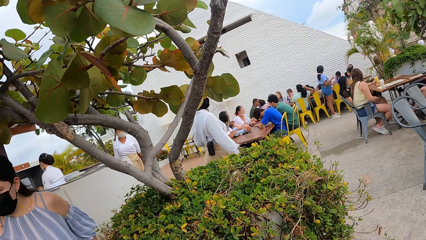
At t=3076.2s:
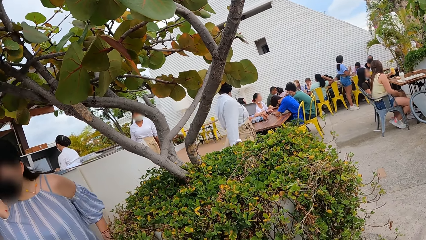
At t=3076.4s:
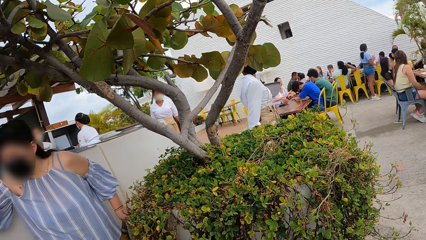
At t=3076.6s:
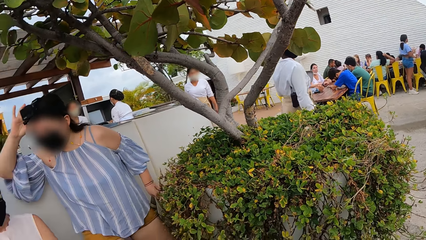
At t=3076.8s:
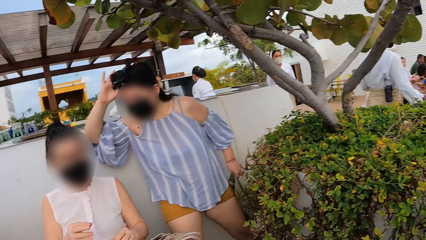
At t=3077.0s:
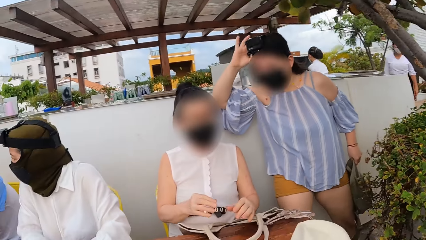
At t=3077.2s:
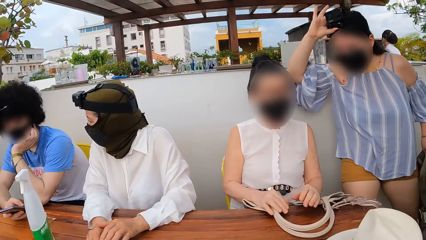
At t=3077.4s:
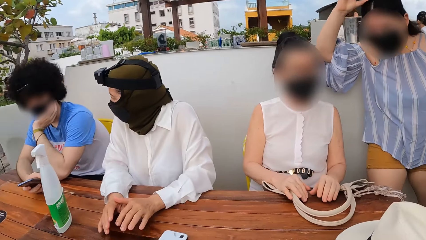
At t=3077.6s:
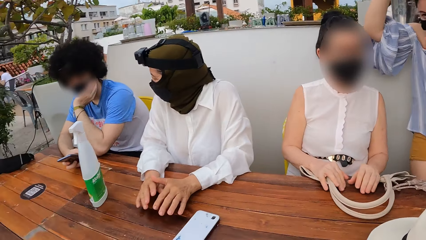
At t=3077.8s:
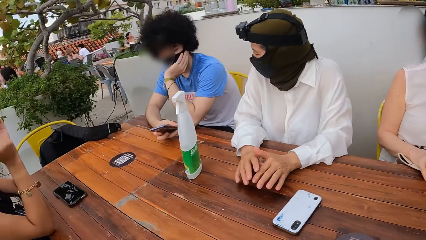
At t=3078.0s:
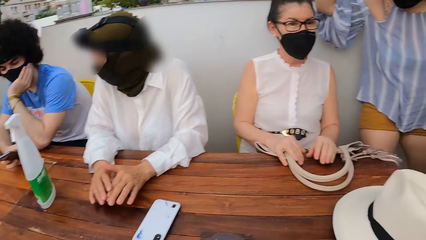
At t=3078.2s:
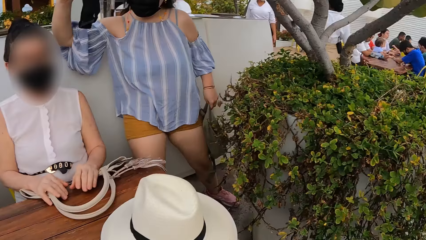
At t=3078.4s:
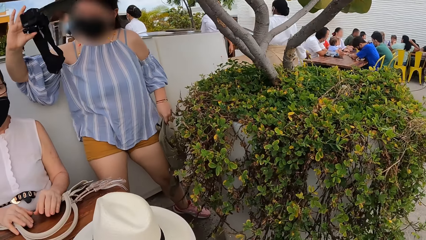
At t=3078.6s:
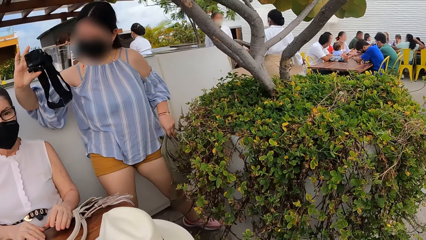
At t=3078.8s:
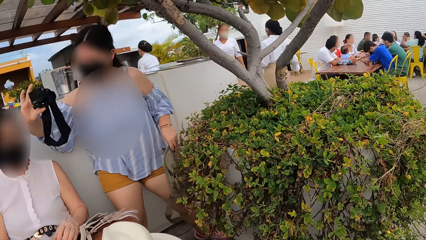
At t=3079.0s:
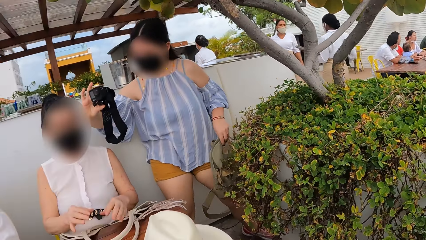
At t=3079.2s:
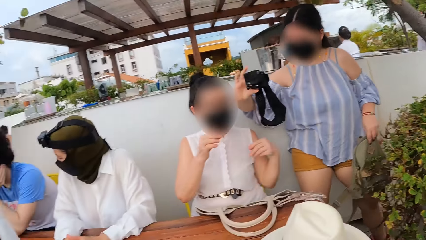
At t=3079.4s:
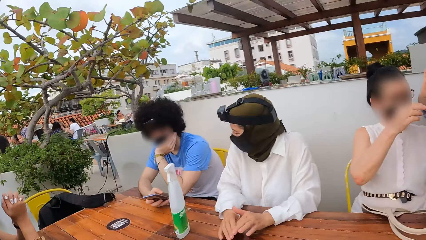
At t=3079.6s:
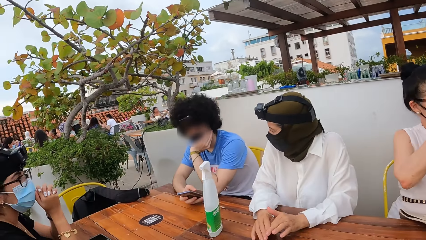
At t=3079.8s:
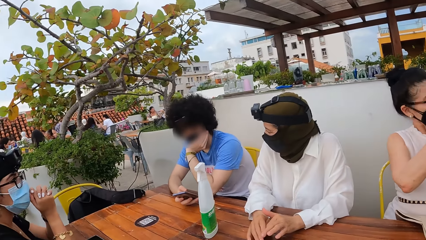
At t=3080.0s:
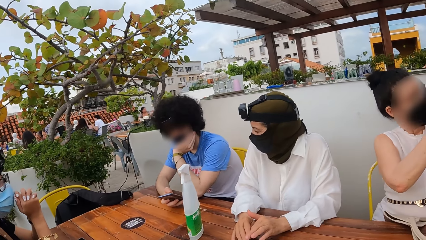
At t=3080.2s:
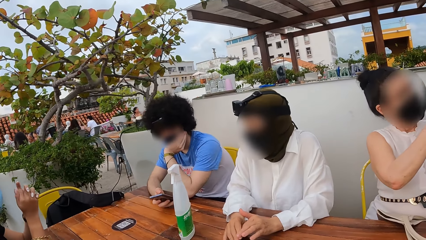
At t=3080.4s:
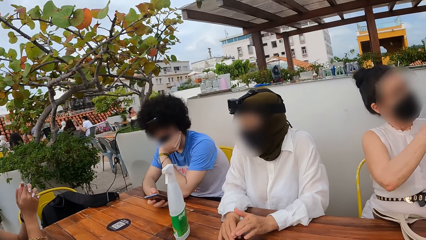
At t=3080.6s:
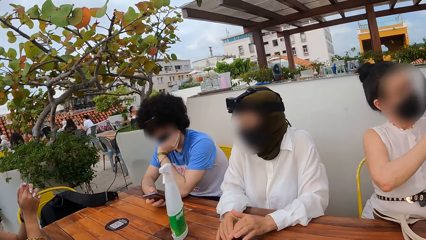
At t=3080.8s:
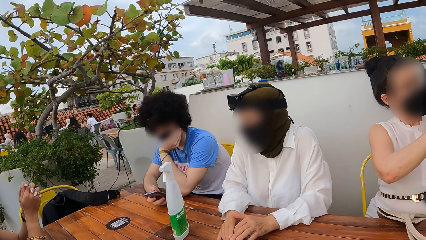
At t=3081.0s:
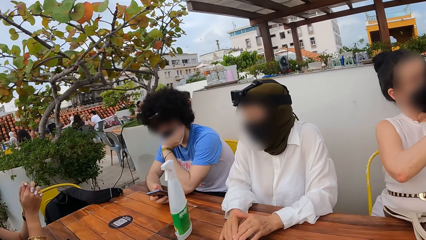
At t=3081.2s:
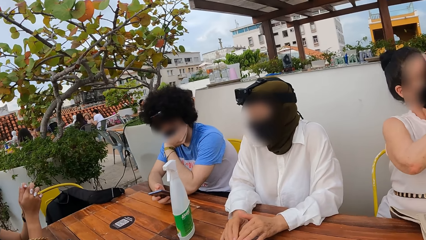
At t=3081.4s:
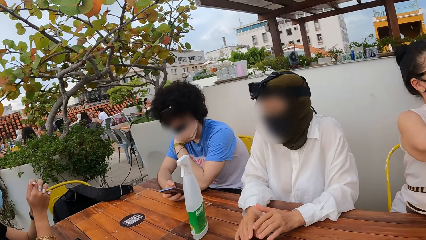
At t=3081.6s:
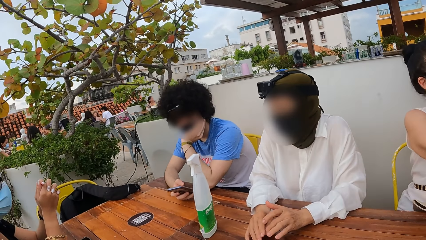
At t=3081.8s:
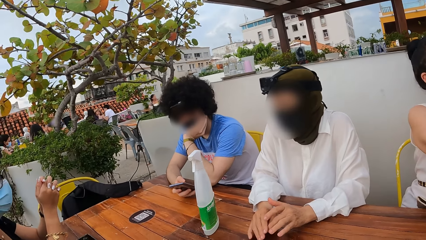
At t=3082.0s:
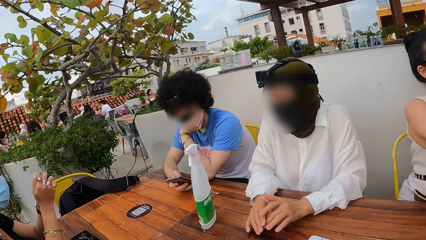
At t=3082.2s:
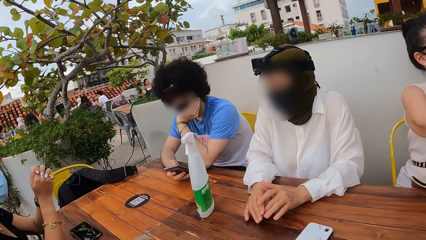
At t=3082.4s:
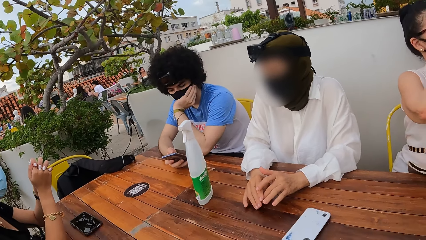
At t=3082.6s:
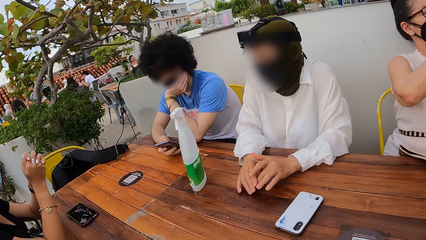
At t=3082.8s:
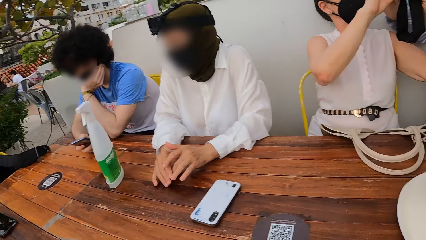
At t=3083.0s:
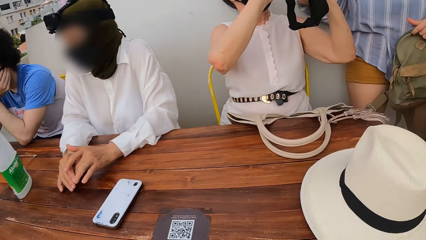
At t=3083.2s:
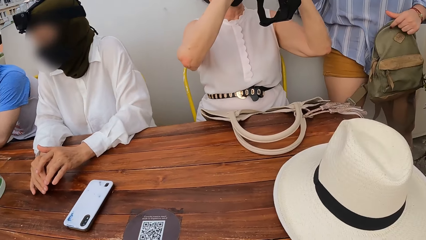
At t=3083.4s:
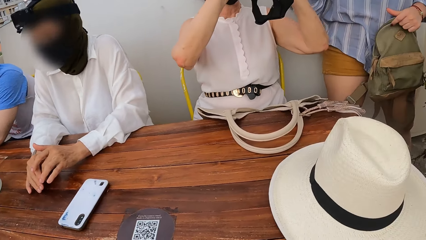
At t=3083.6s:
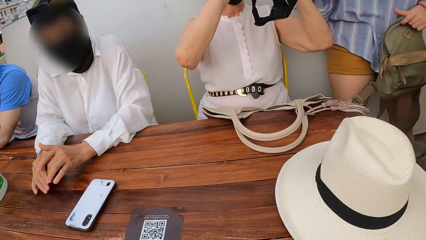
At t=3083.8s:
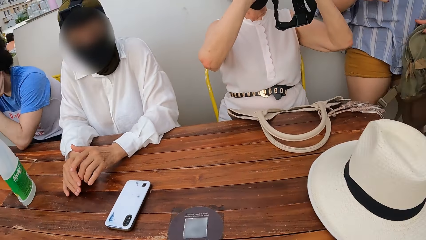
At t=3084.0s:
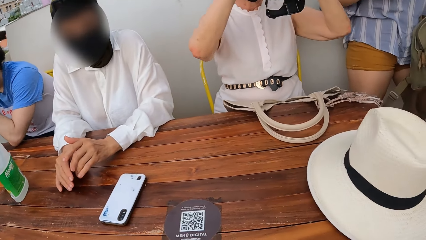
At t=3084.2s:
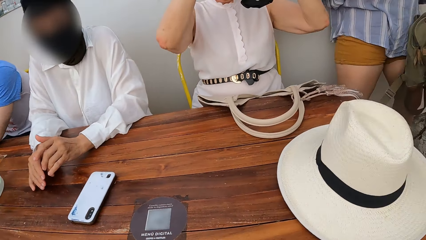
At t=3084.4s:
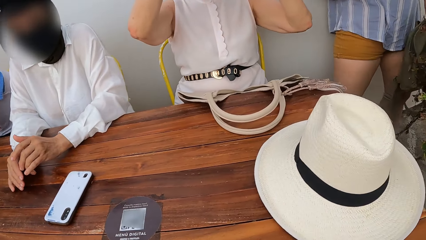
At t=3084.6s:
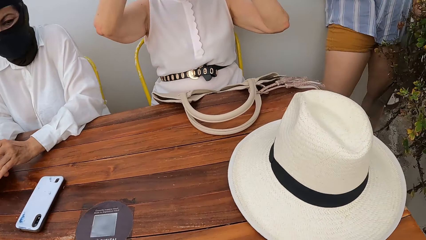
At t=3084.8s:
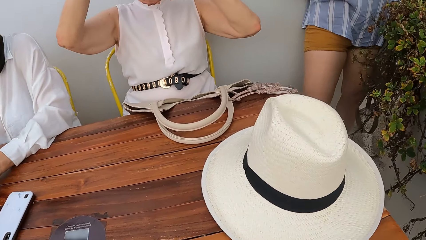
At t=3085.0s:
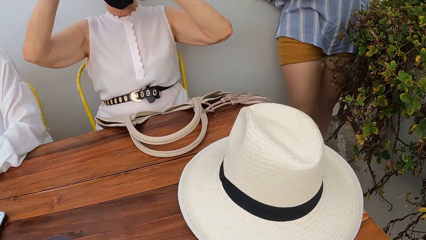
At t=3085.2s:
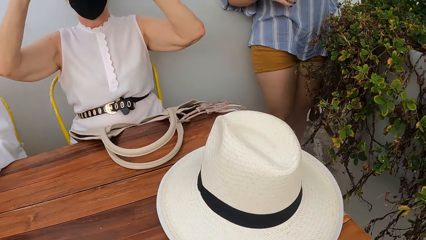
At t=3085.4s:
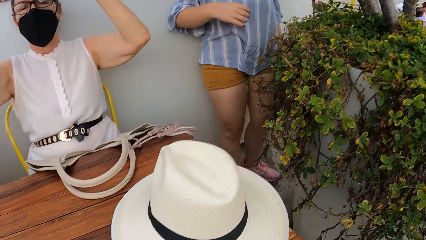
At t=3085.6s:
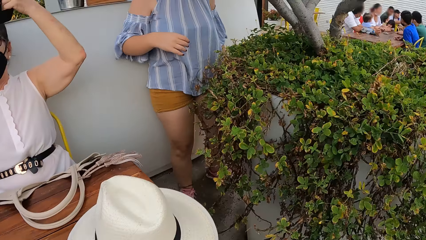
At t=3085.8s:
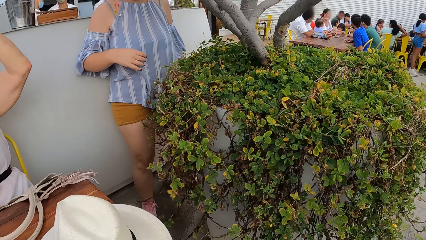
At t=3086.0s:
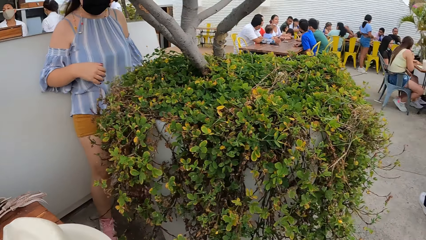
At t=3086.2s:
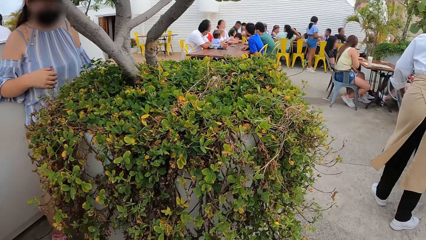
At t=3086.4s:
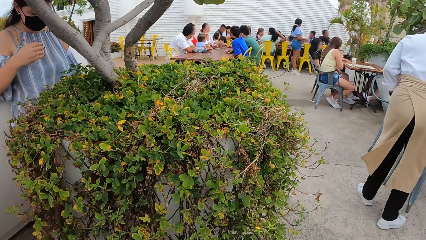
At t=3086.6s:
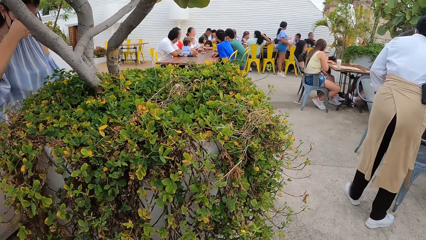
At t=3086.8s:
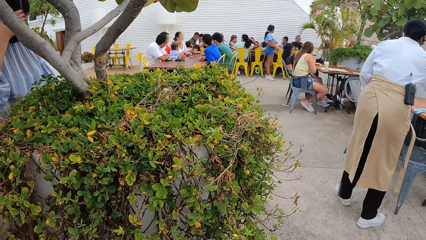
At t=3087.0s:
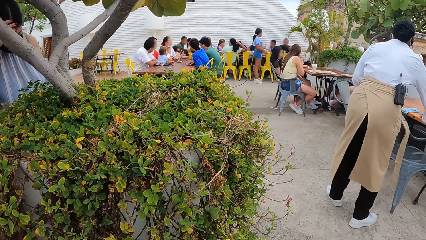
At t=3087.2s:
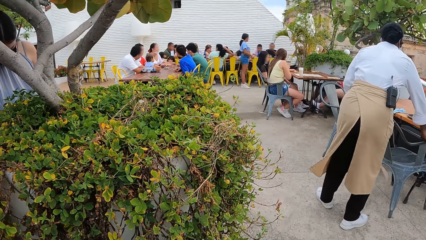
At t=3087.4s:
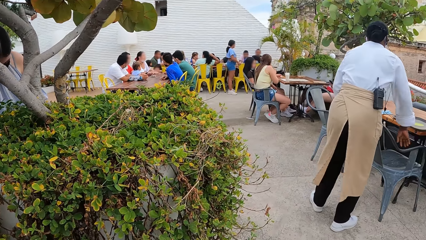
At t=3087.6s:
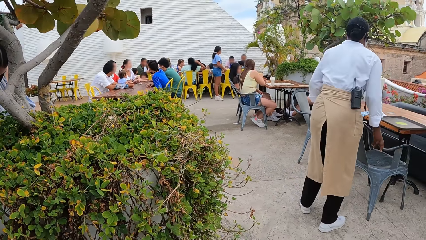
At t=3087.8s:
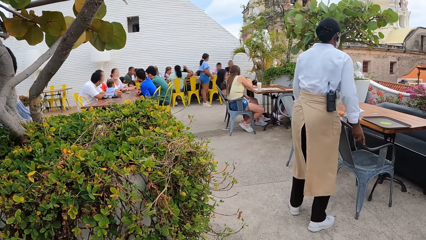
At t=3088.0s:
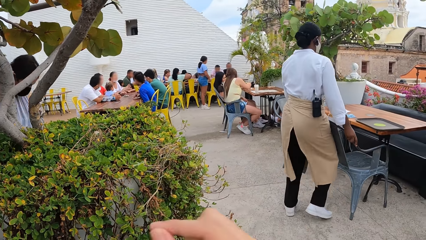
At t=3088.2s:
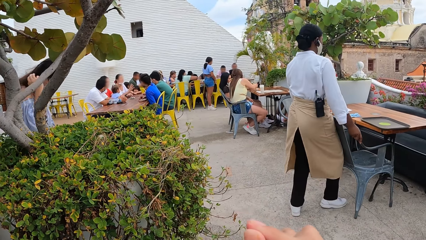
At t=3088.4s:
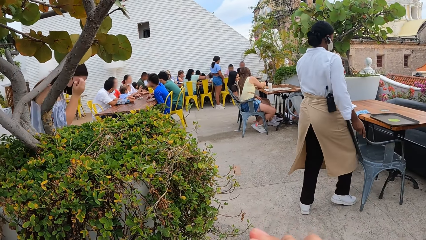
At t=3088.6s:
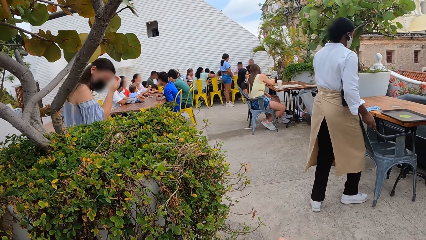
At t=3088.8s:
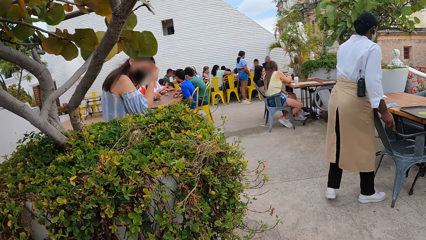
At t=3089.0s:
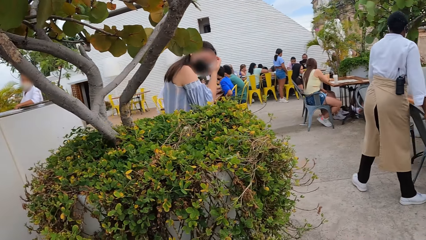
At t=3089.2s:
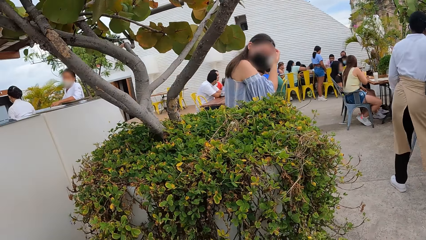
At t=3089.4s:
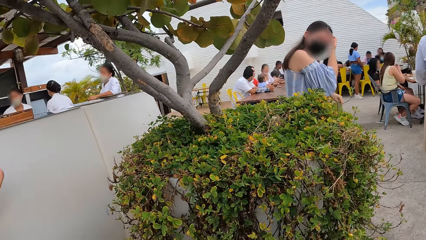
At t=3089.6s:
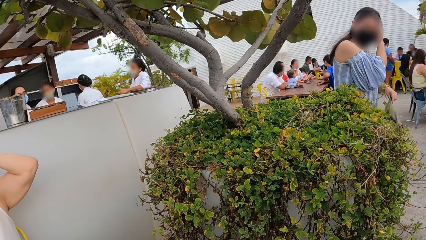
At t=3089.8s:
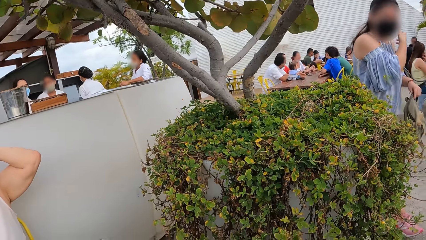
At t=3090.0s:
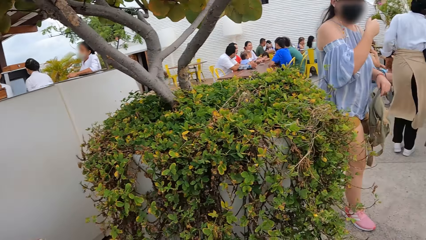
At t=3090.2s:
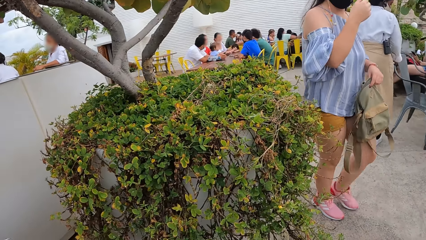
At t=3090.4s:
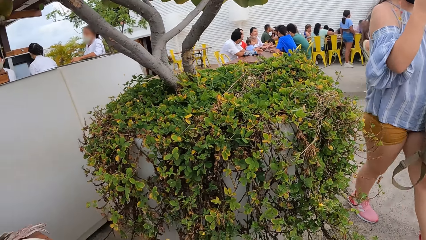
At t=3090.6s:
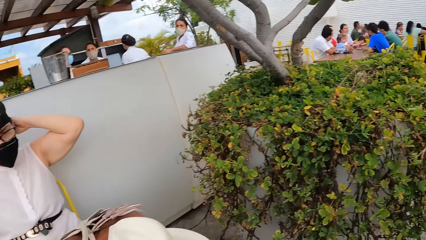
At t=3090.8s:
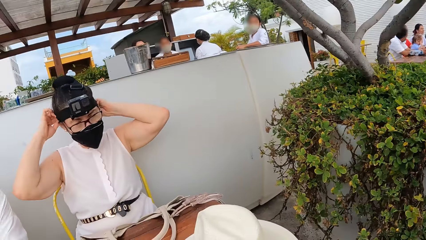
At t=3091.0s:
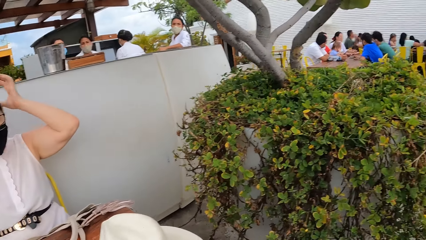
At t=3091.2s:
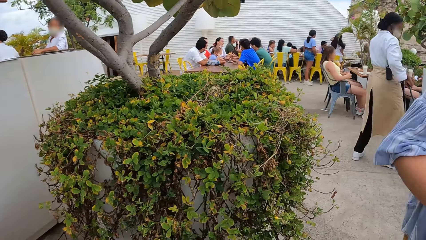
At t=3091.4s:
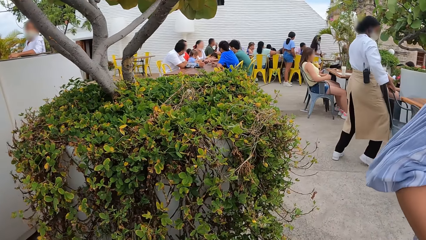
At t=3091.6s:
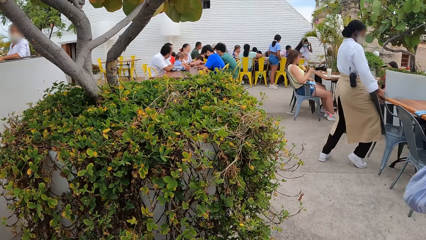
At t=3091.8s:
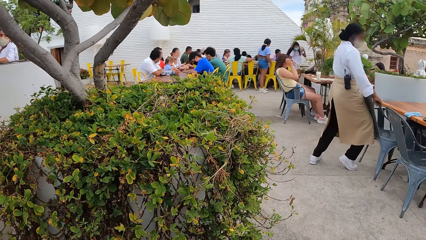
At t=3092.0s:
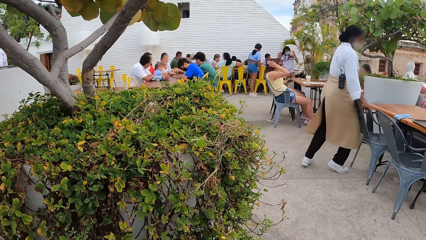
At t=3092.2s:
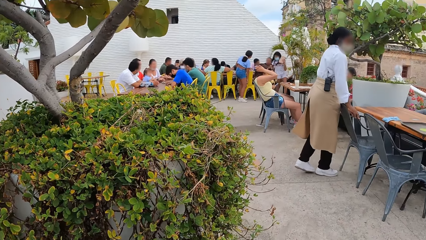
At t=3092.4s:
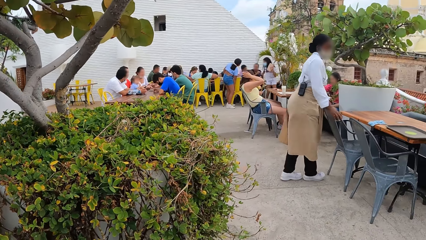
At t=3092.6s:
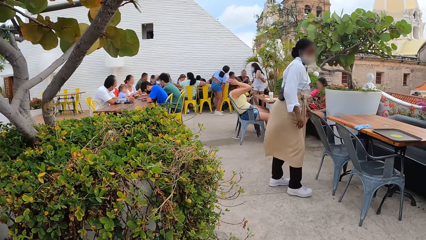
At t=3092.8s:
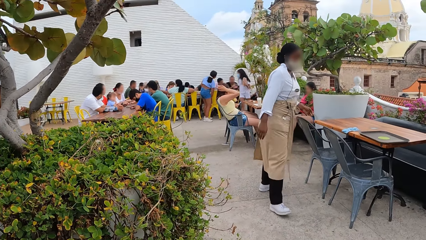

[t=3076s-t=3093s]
The camera wearer looks around. A person picks up the camera from another person. The camera wearer looks around.
